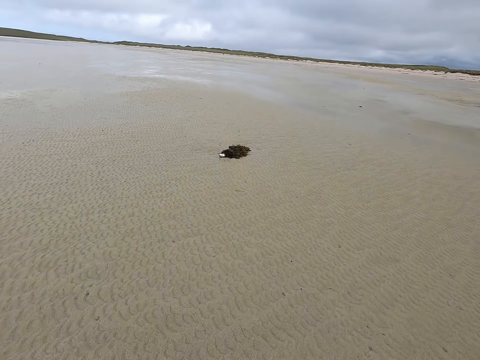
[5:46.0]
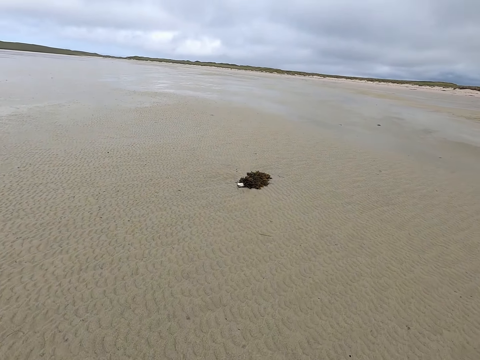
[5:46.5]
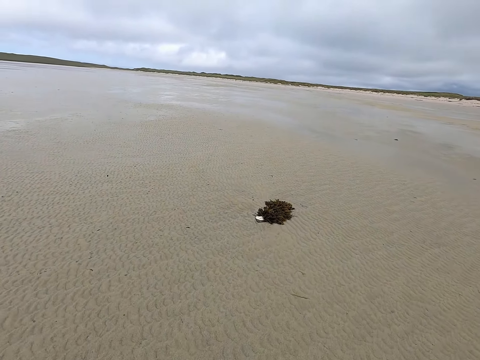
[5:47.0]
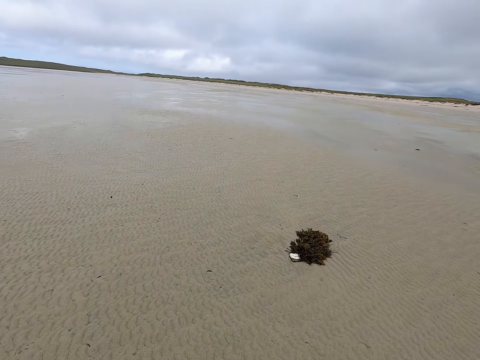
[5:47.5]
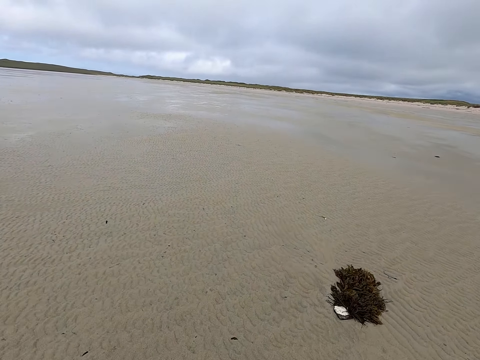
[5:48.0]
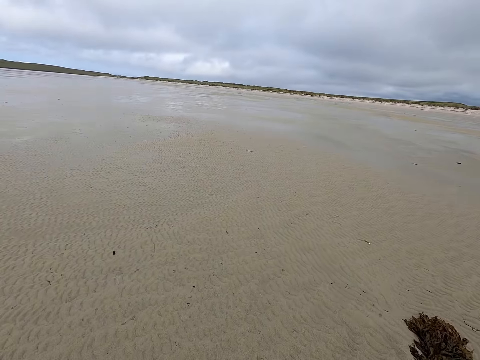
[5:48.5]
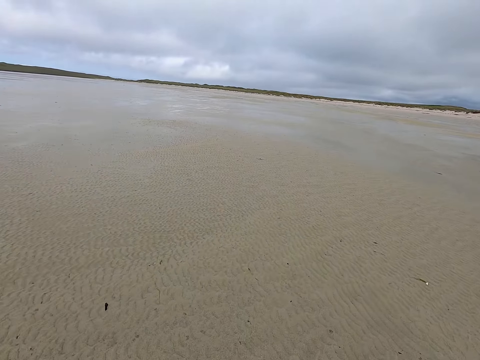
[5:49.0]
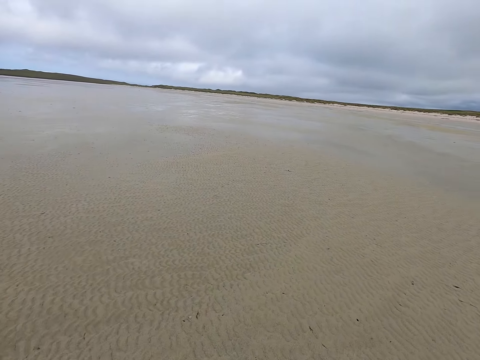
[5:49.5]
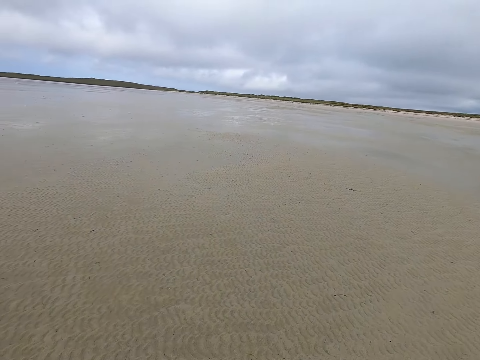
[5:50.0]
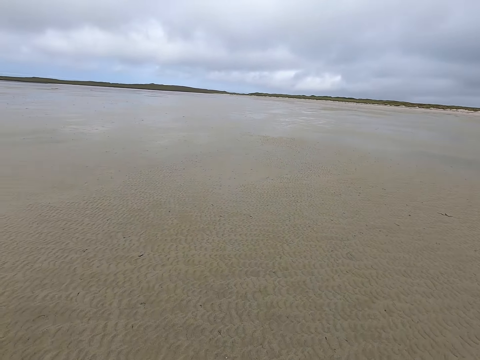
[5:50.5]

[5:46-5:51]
The camera wearer moves around the field.

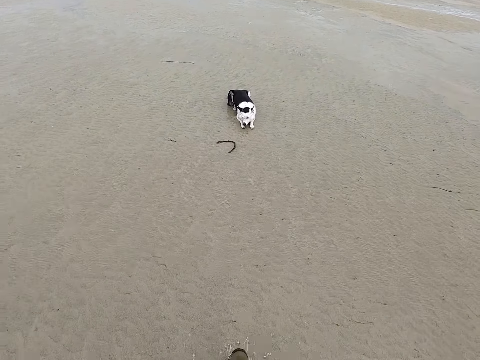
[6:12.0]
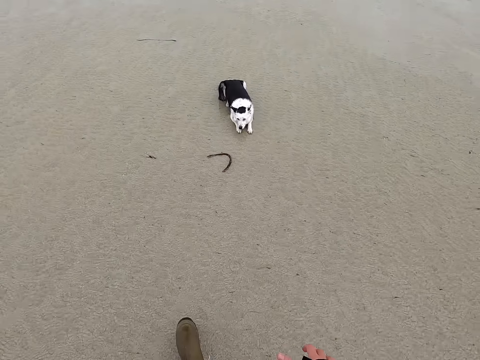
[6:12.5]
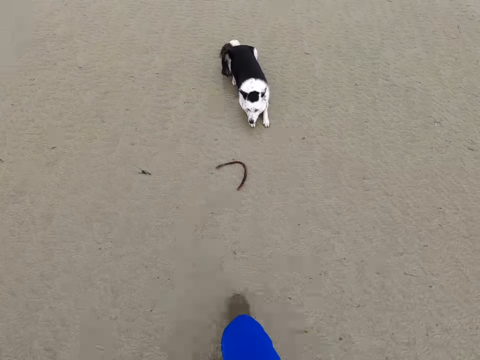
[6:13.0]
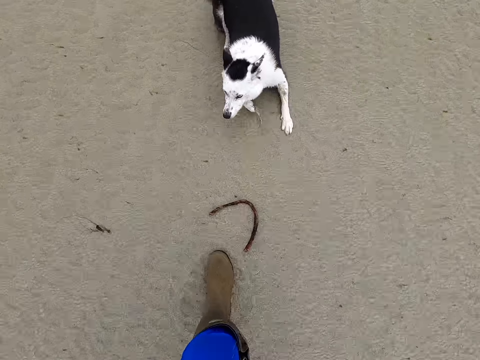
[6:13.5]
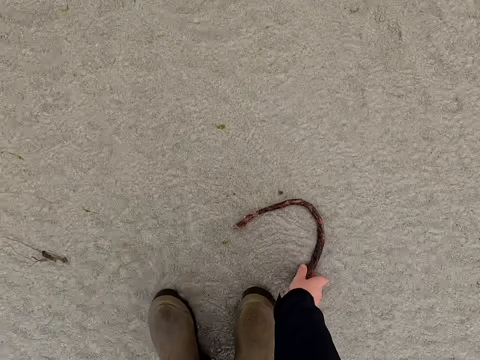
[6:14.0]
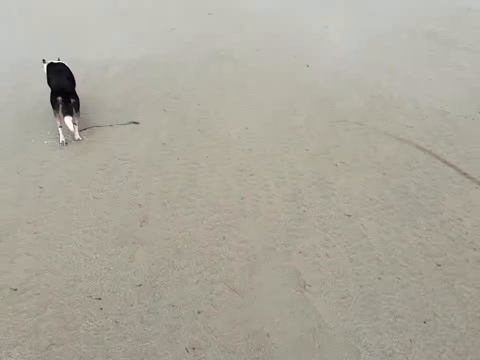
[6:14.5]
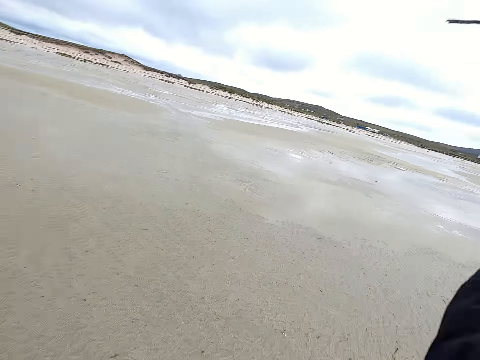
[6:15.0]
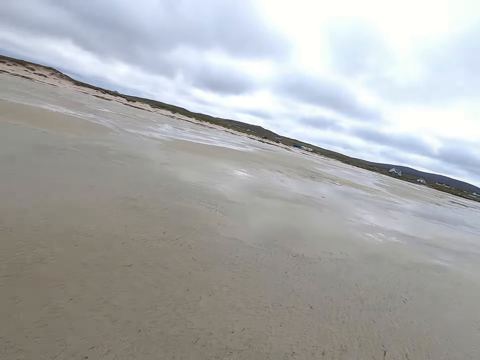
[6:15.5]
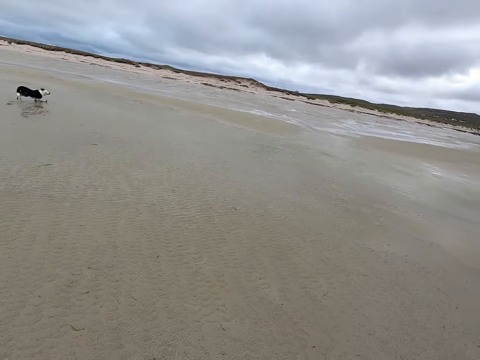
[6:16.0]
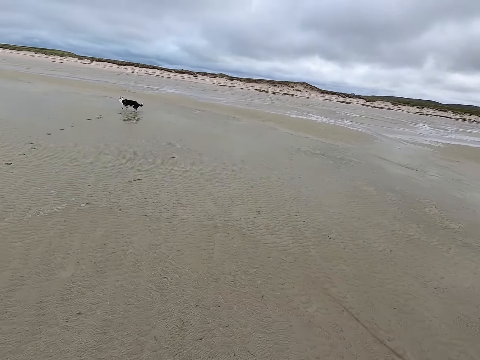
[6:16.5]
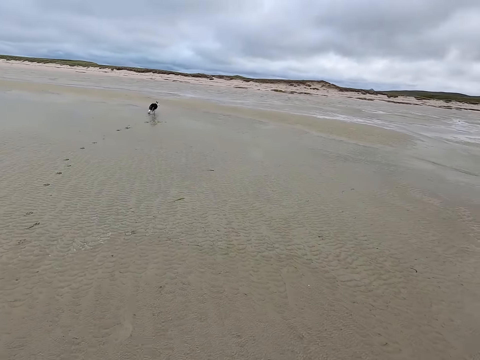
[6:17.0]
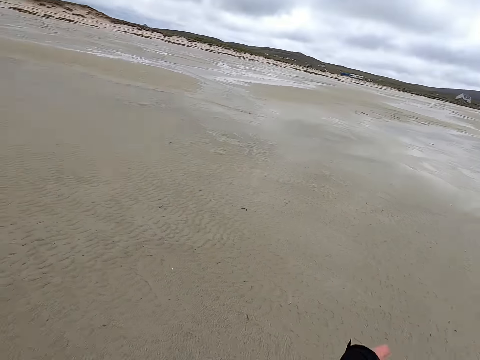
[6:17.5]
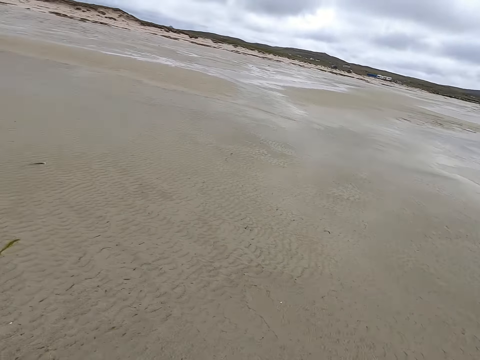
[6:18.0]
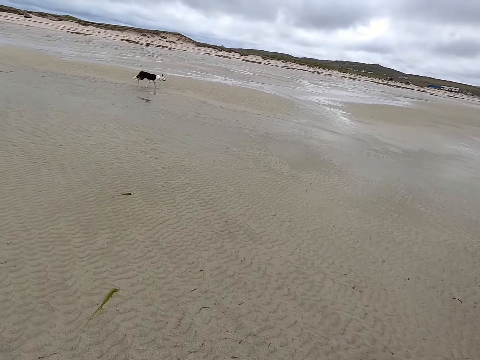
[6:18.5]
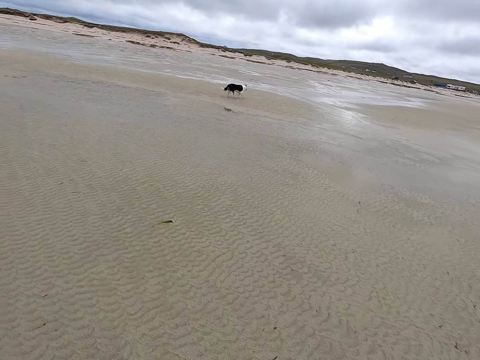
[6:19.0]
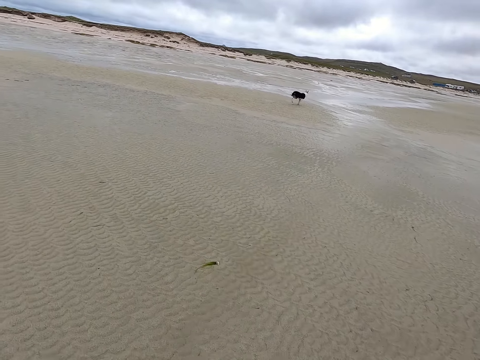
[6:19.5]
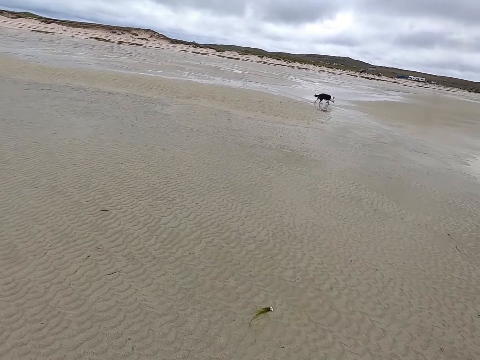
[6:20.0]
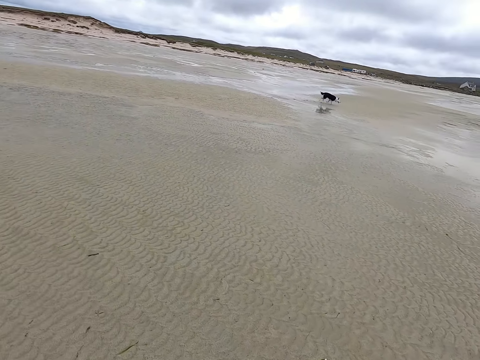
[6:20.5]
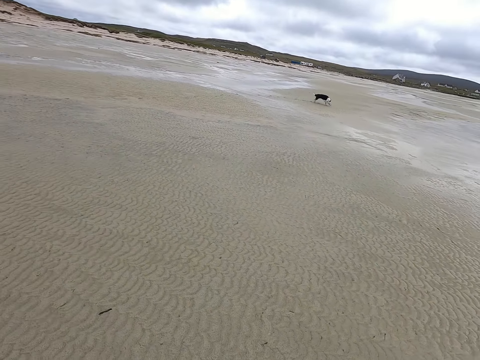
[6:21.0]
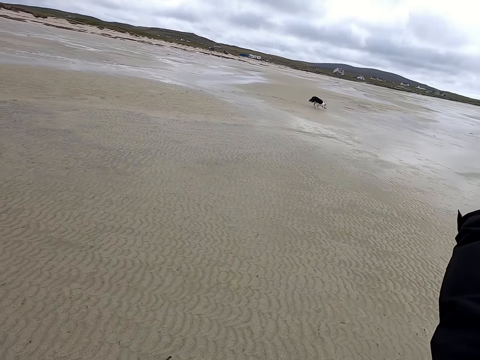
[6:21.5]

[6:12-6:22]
The camera wearer picks the stick from the ground. They throw the stick to the dog. They move around the field.

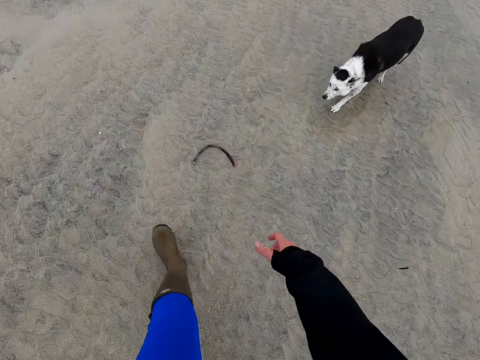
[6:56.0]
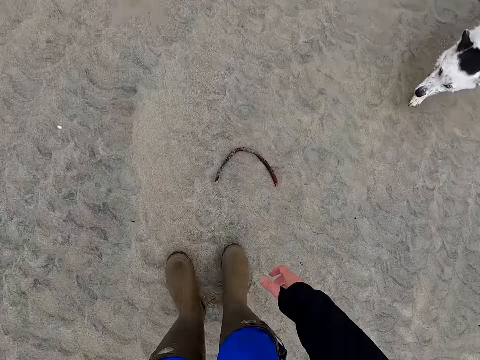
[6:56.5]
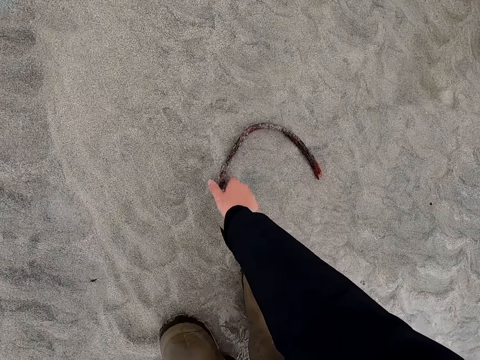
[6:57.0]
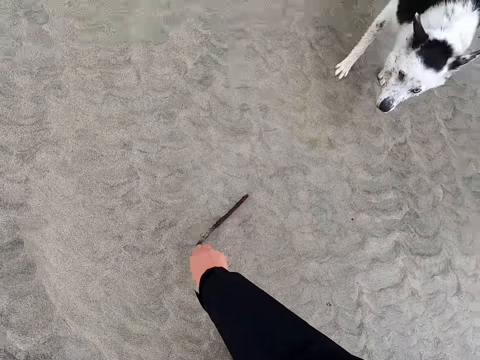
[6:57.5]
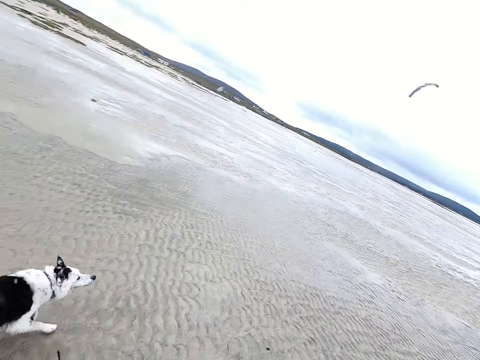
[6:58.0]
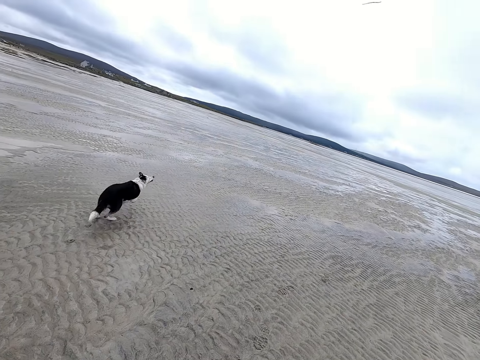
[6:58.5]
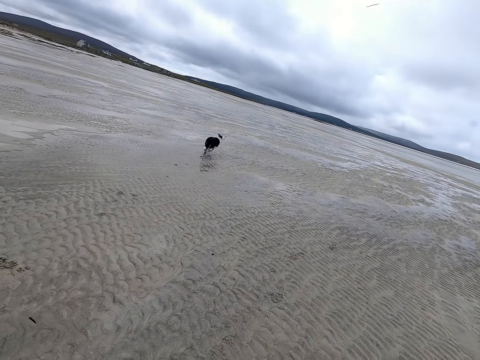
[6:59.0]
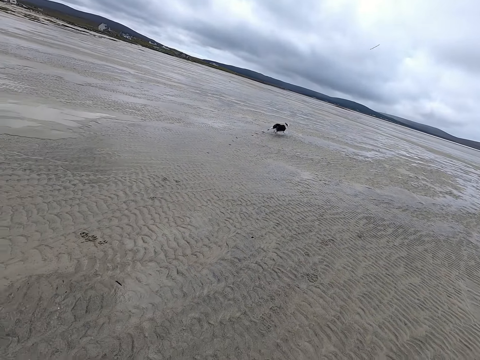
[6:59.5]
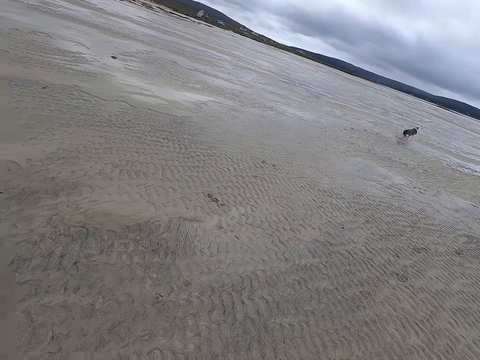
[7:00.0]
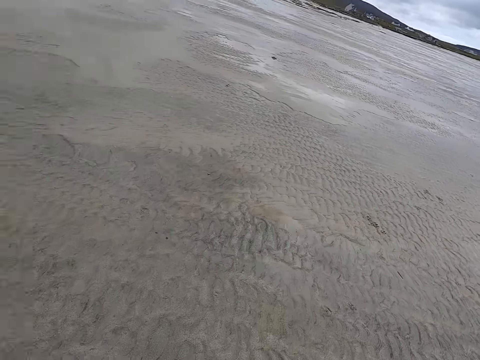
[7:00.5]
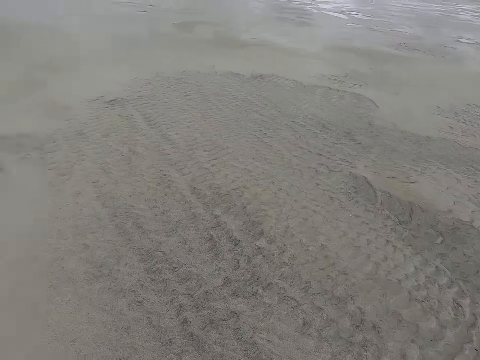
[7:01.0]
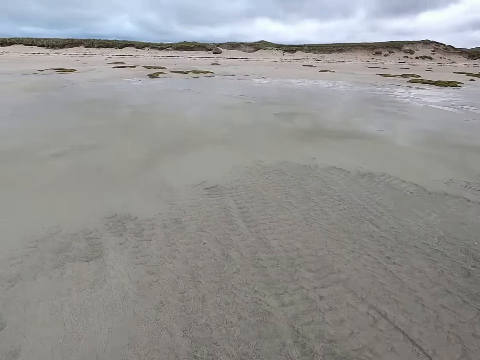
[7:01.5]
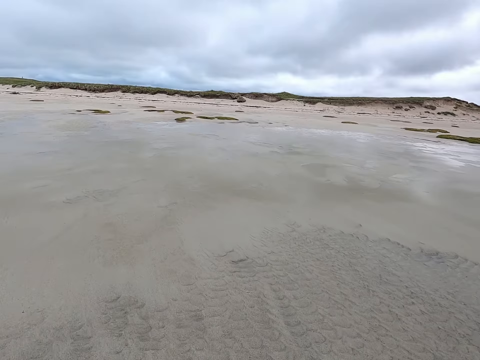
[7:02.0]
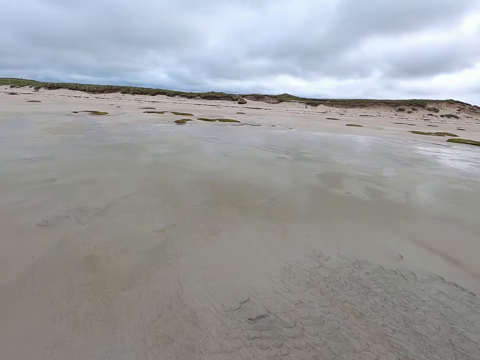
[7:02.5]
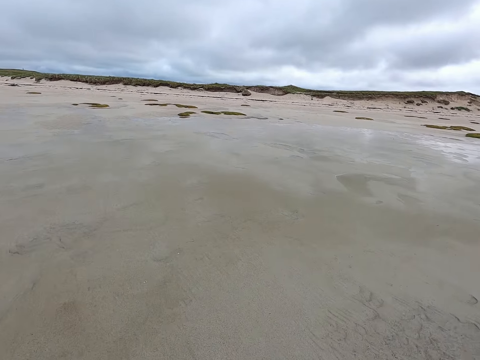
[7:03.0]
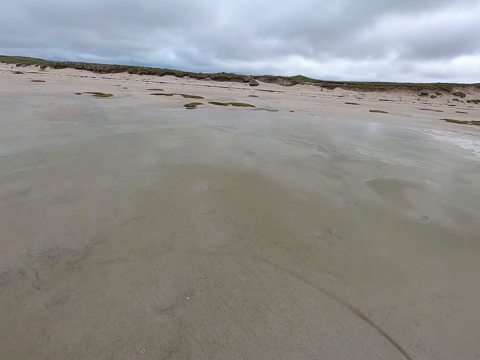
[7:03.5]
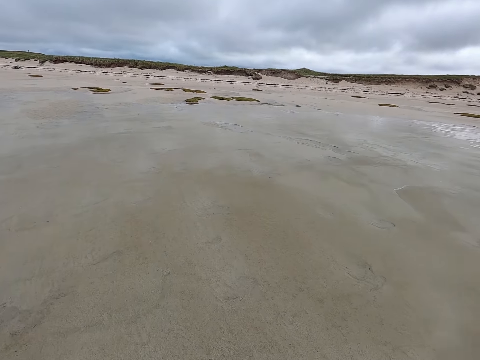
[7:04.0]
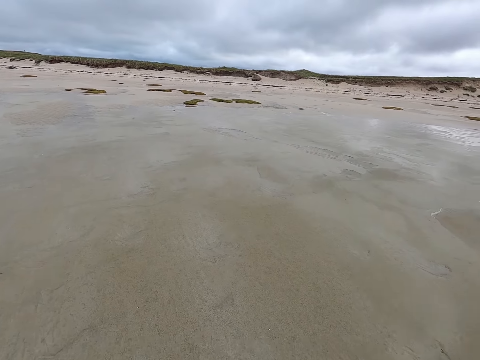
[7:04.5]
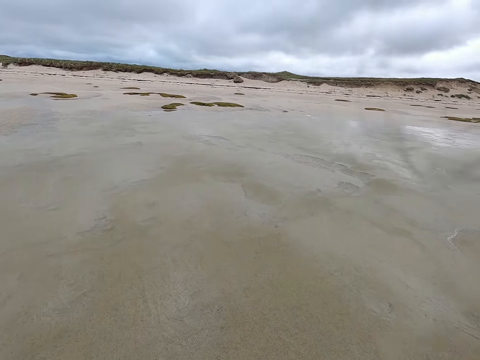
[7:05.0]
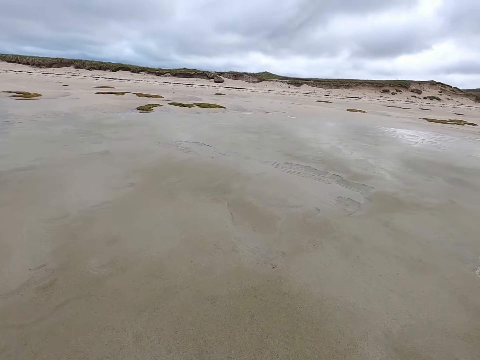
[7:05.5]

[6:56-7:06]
The camera wearer picks the stick from the ground. They throw the stick to the dog. They move around the field.

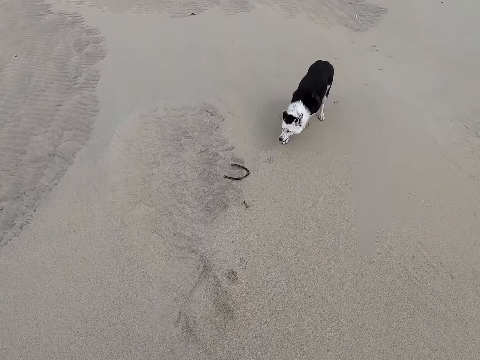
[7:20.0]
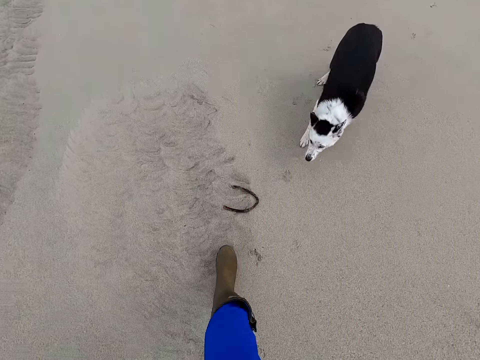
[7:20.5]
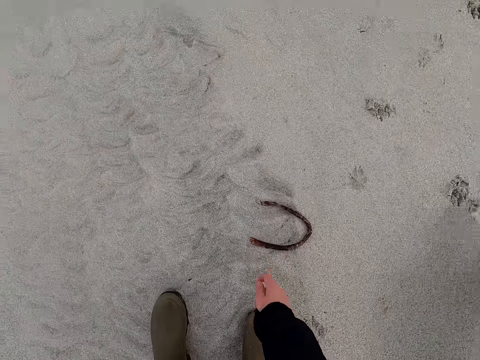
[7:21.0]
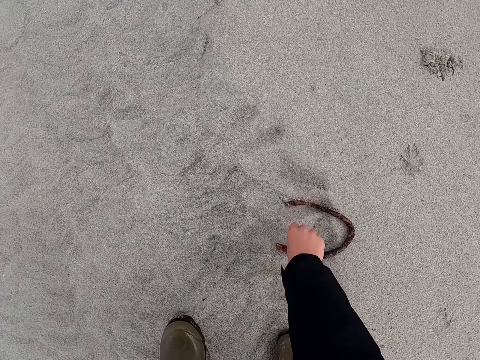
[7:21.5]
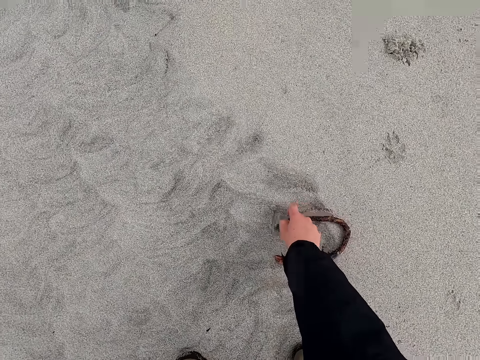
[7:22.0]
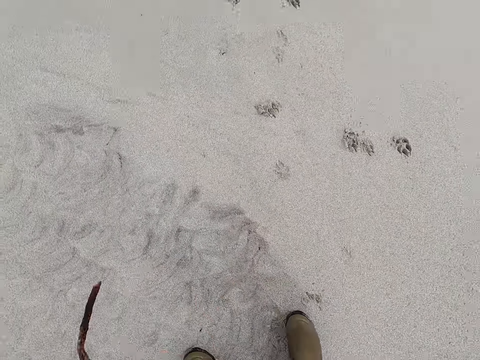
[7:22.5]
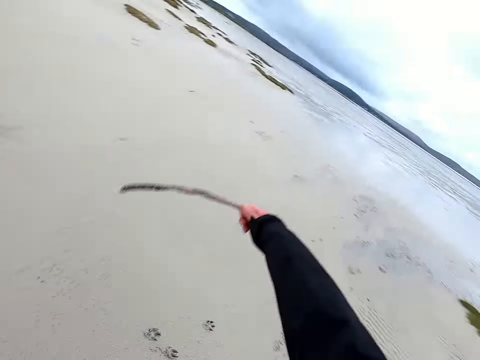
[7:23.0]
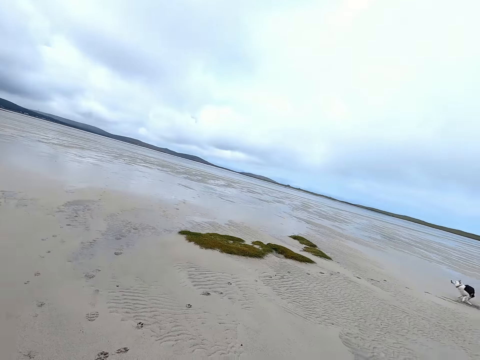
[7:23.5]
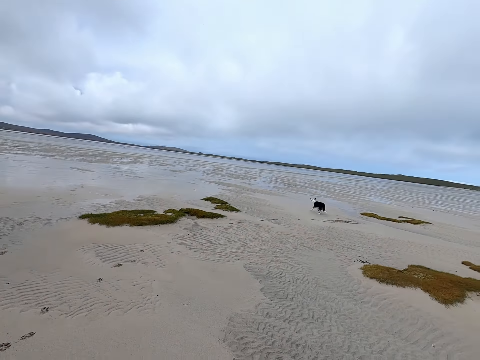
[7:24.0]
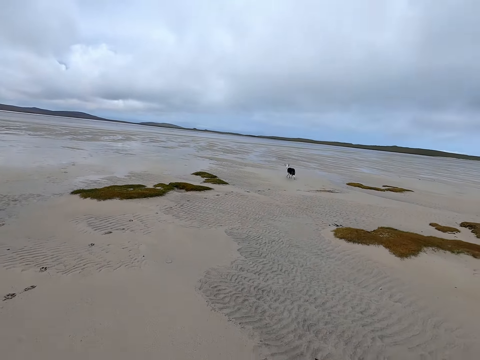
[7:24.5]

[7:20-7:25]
The camera wearer picks the stick from the ground. They throw the stick to the dog.
